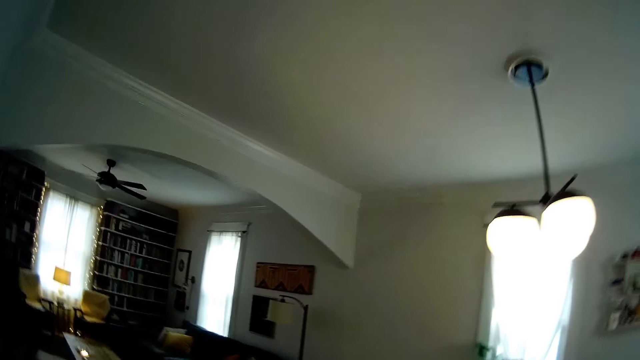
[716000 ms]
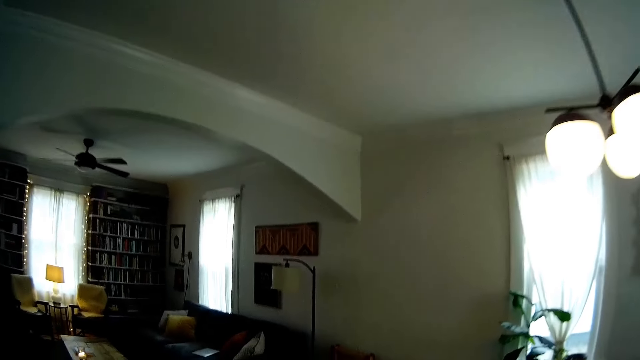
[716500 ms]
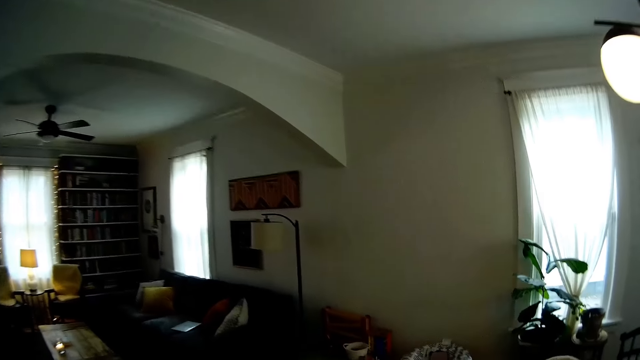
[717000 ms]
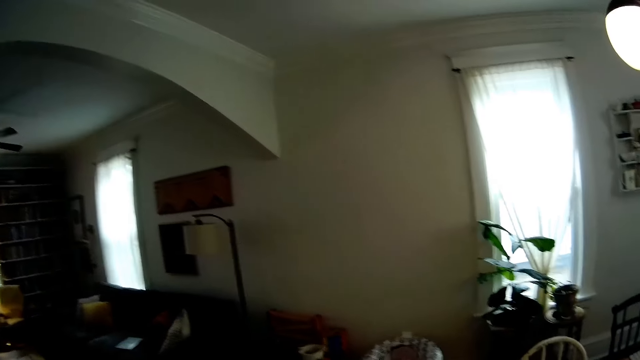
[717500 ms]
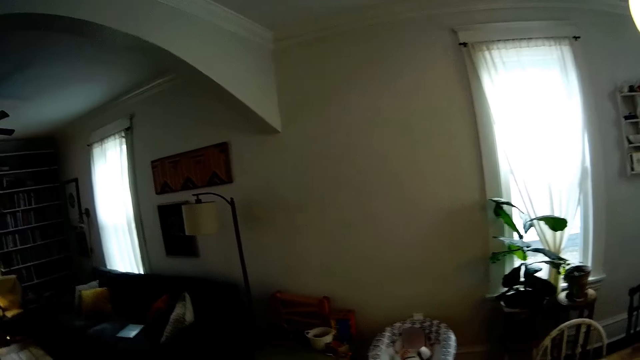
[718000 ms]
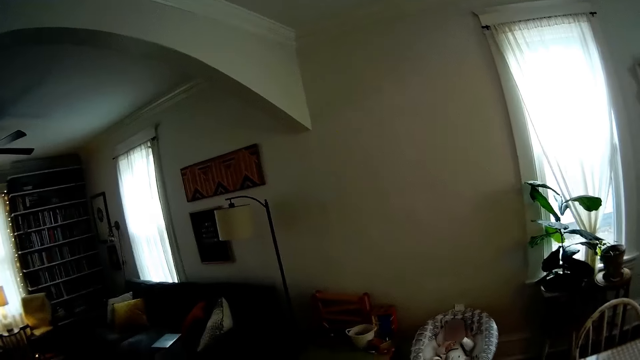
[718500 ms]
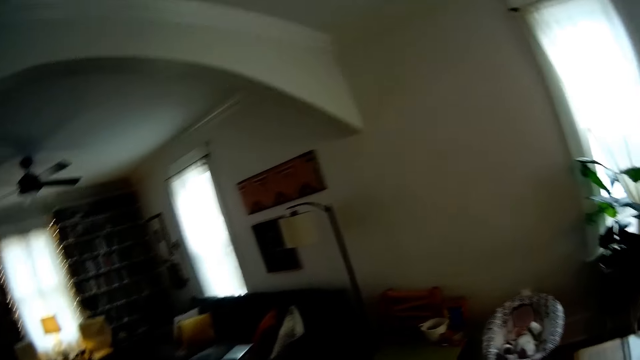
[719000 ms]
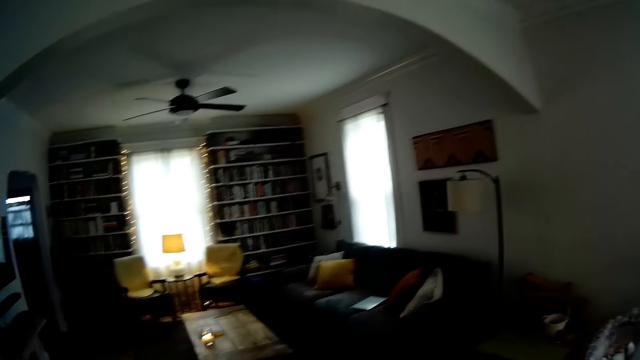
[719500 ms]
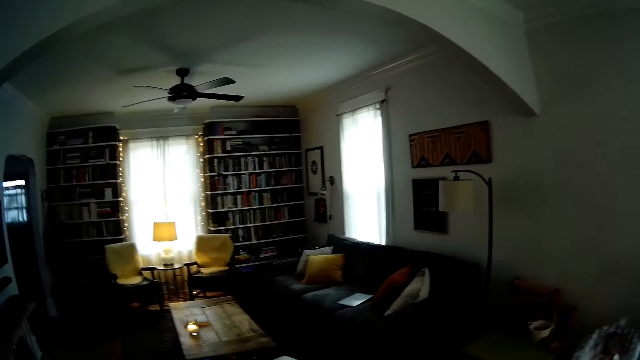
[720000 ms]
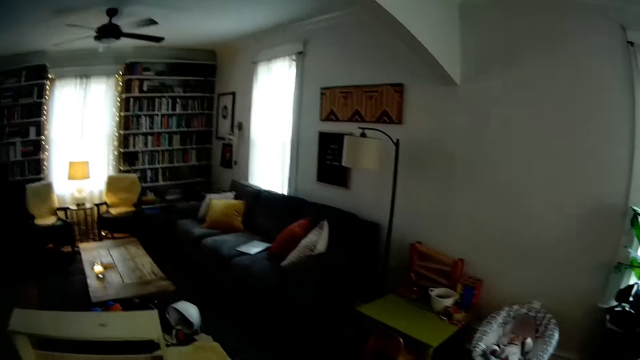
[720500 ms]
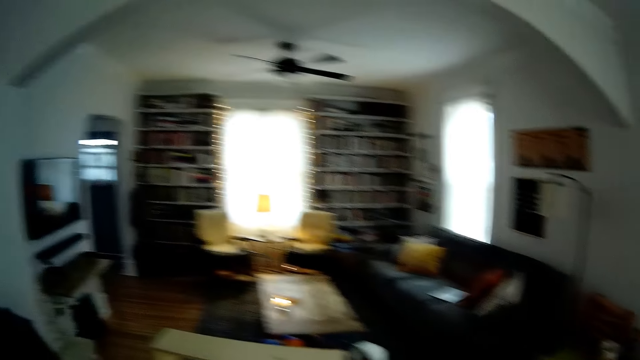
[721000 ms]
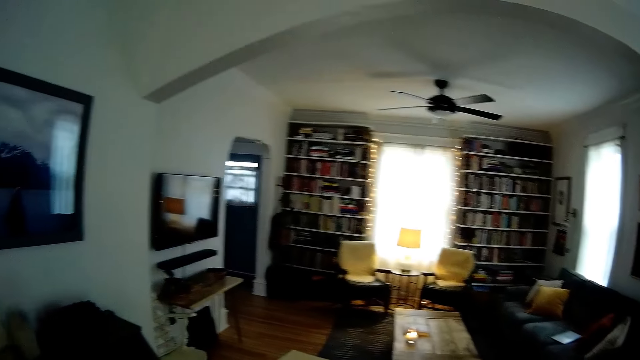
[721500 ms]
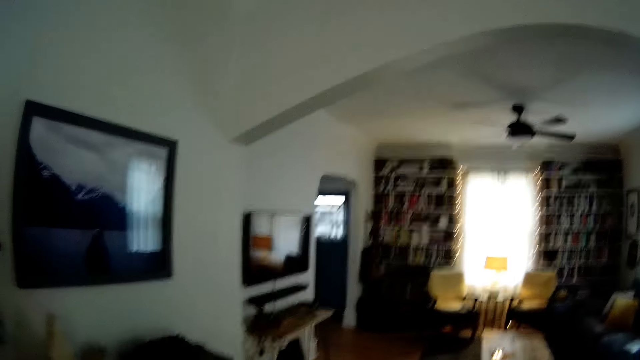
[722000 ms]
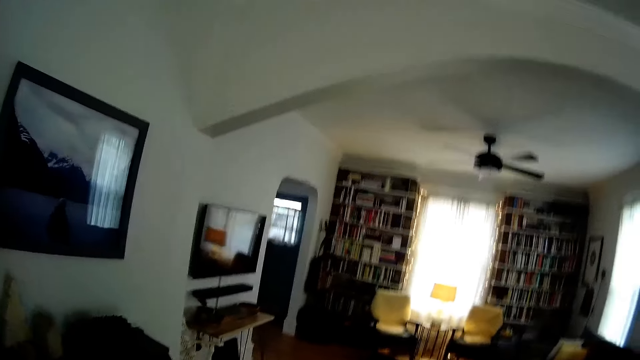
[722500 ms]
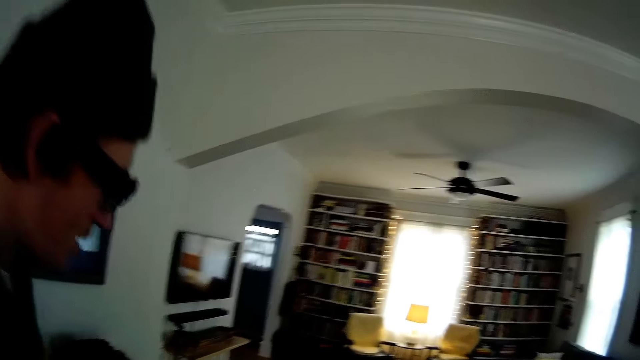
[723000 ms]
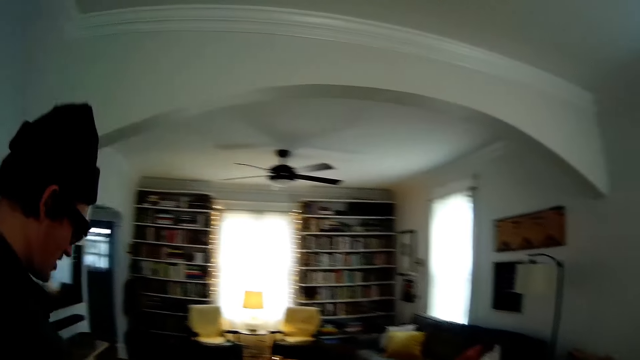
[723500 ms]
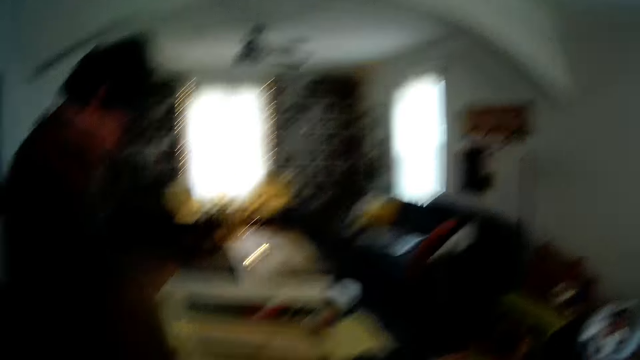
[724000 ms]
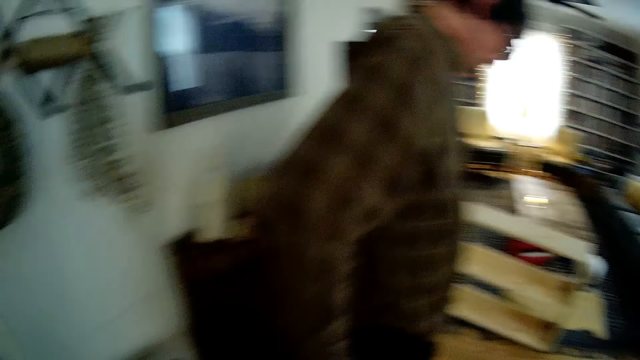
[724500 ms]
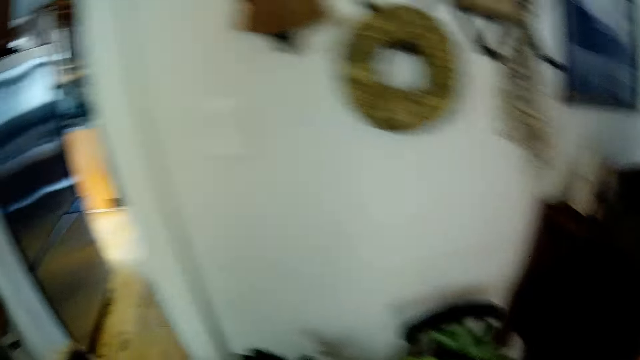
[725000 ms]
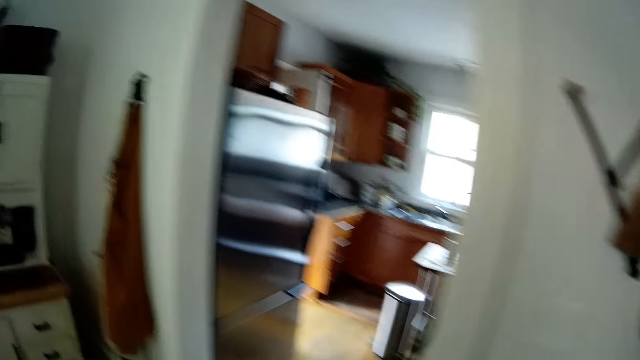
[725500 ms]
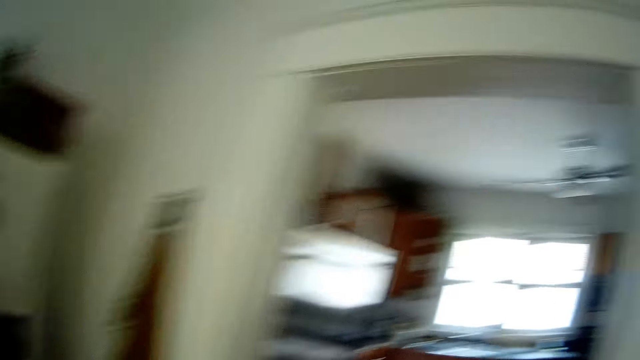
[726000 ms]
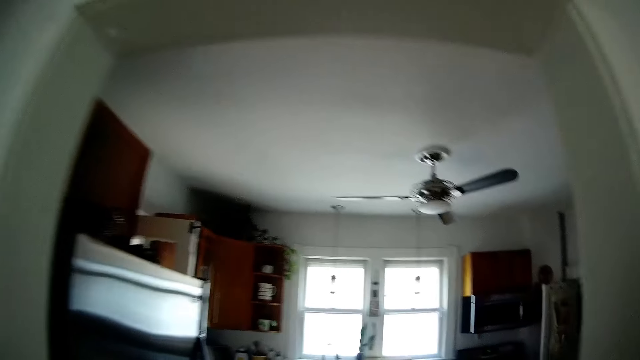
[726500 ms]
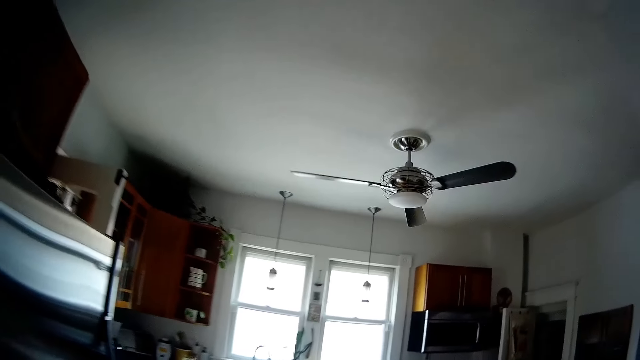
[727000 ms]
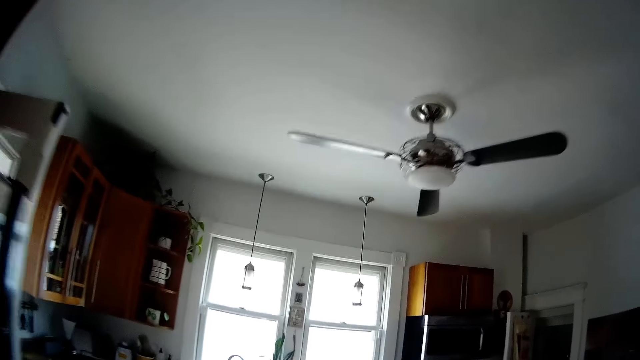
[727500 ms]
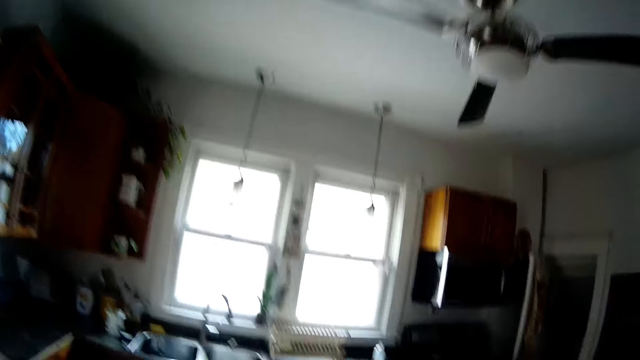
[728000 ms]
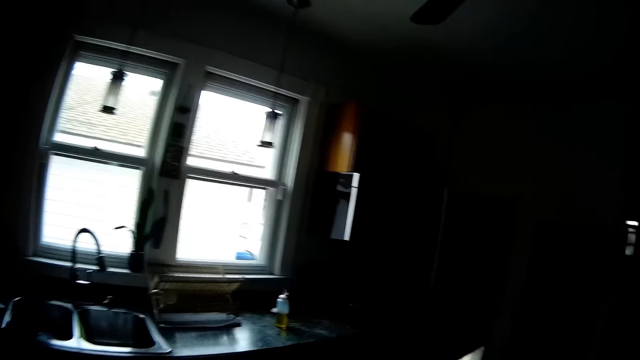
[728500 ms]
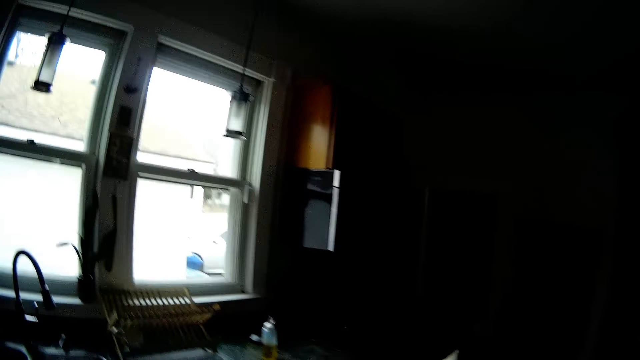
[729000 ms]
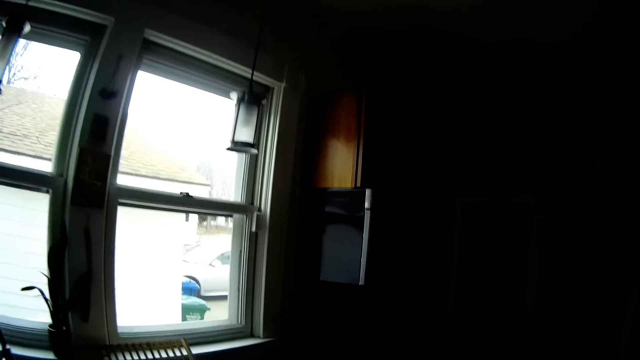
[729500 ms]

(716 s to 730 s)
The camera wearer looks around. The man interacts with the baby. The camera wearer talks to a person. They walk around.

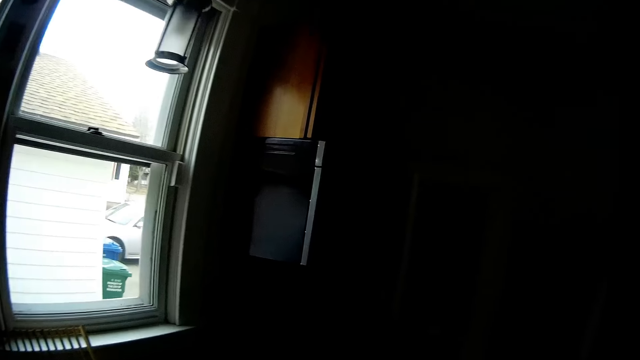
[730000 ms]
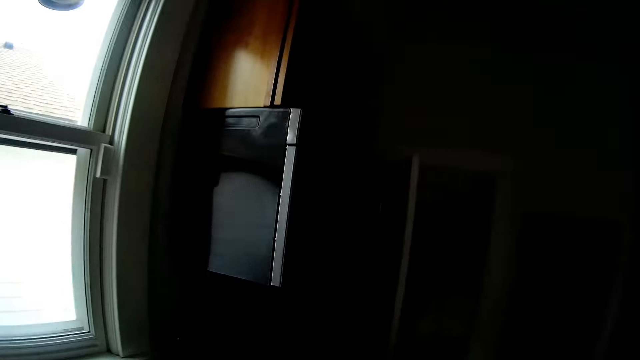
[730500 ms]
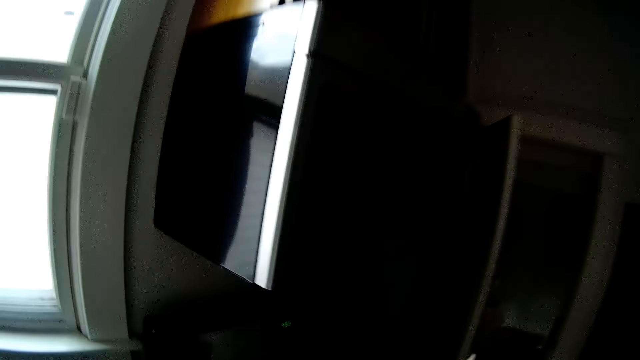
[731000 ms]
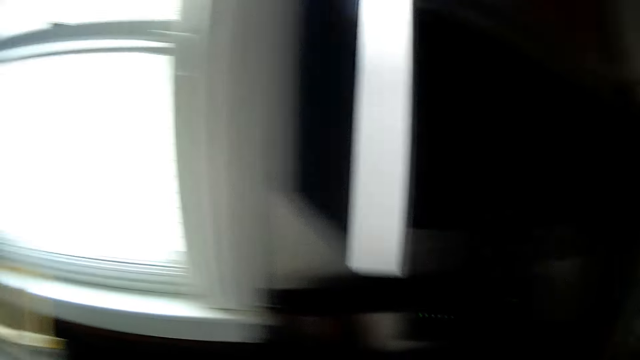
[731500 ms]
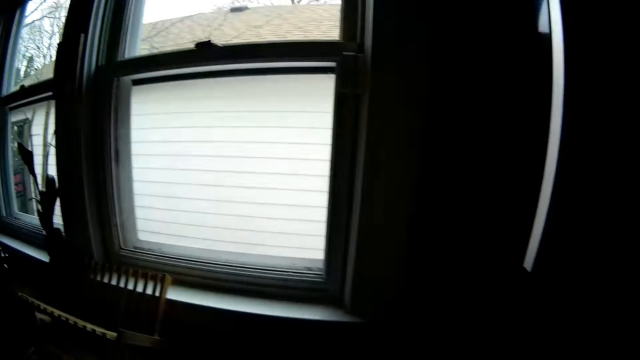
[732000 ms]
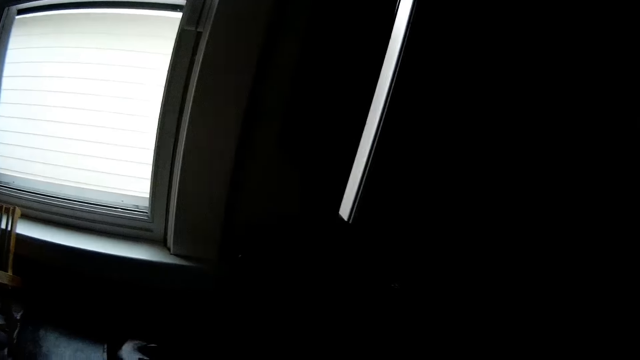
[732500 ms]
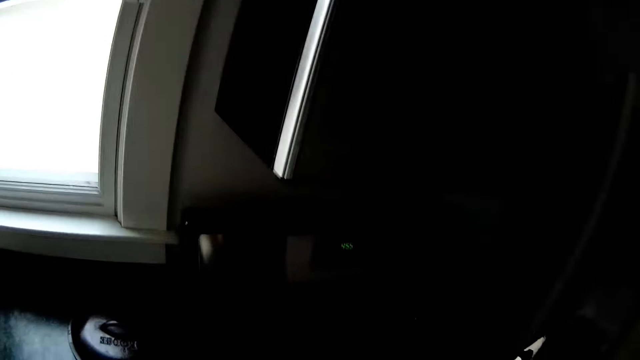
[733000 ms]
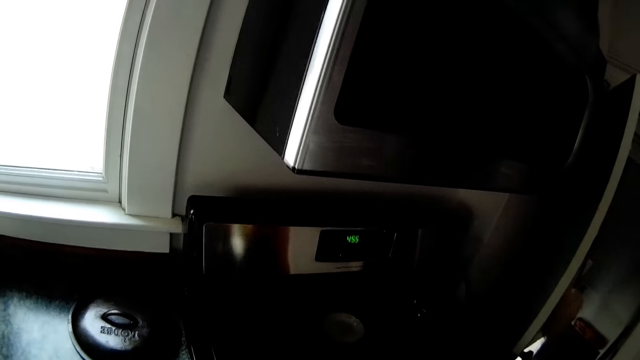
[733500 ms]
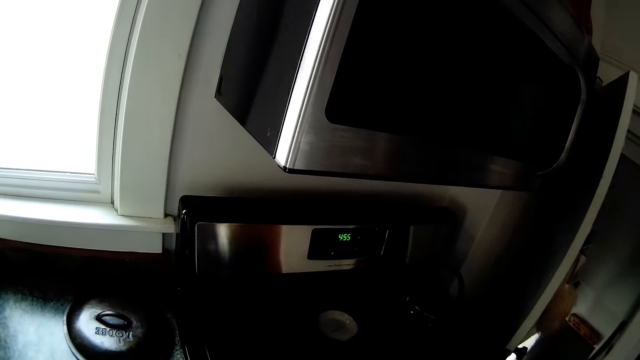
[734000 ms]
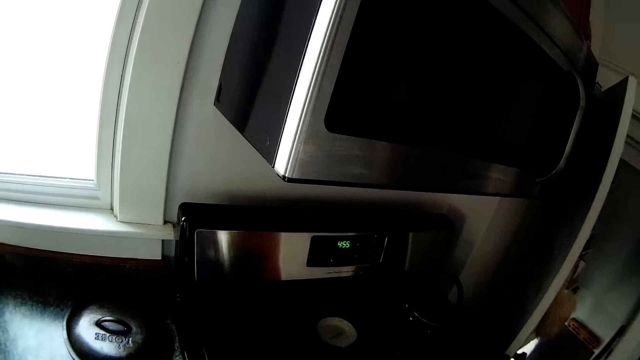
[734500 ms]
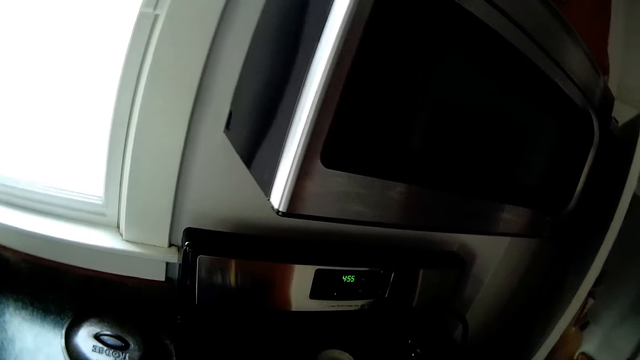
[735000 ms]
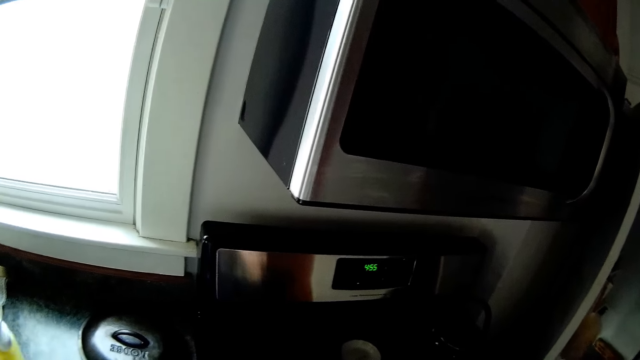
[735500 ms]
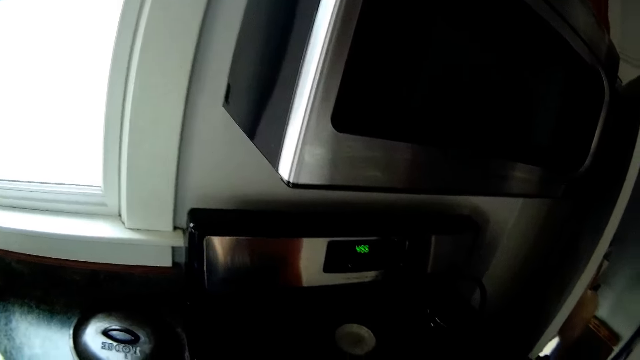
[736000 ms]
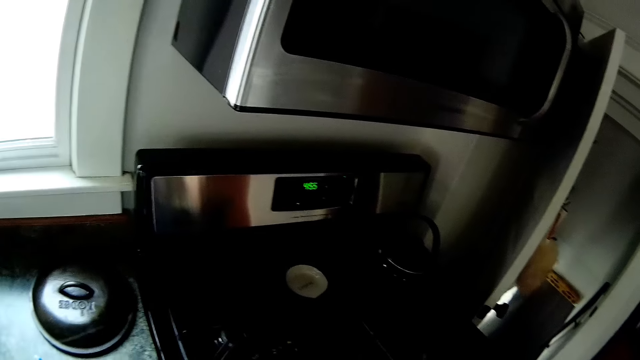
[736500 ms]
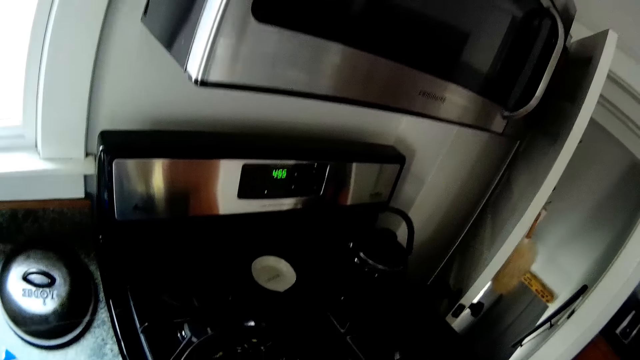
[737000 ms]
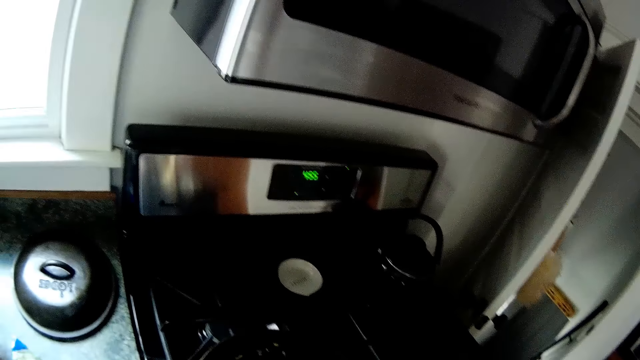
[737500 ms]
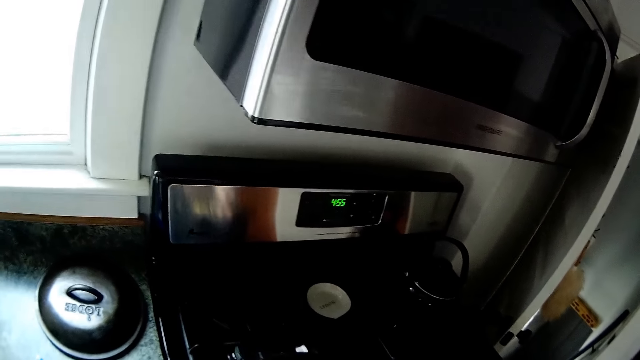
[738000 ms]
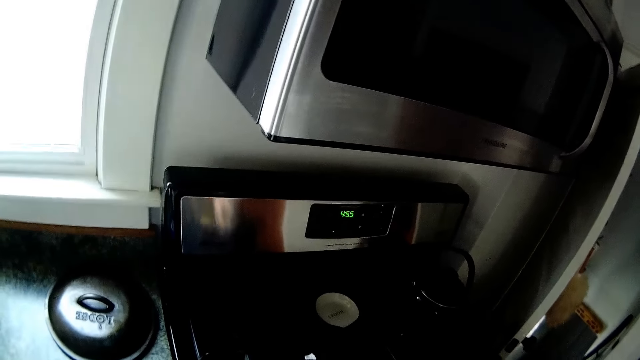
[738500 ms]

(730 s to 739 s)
The camera wearer looks around.
